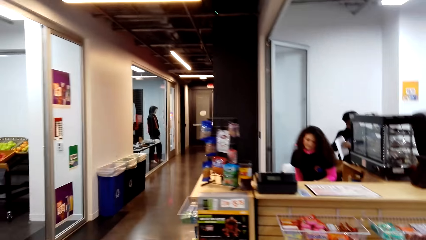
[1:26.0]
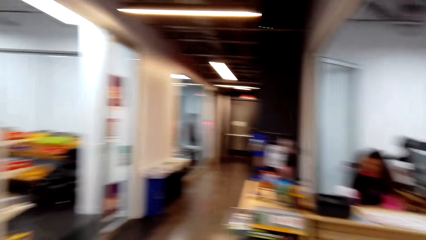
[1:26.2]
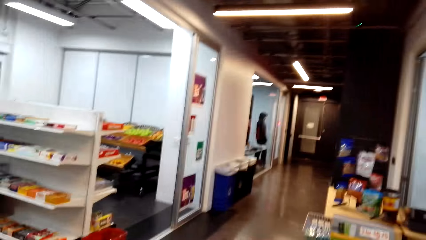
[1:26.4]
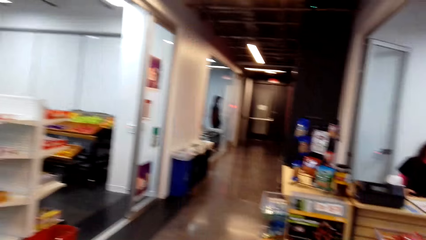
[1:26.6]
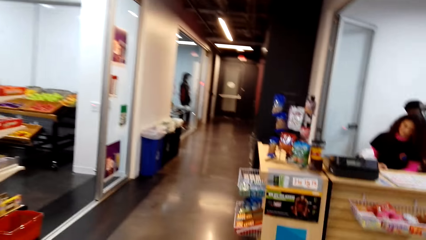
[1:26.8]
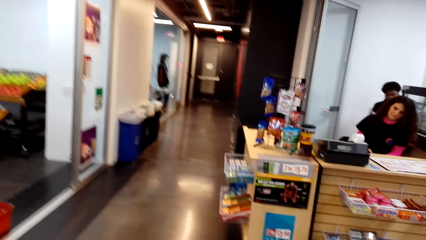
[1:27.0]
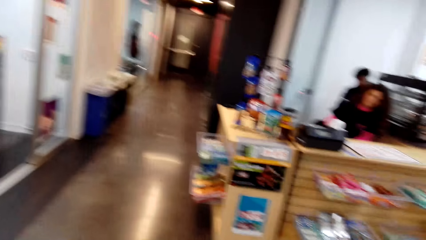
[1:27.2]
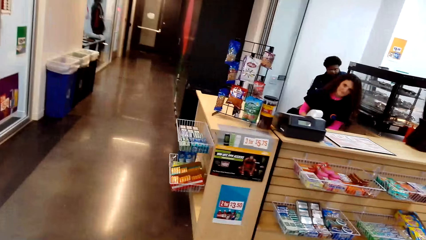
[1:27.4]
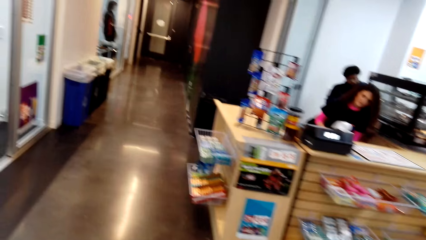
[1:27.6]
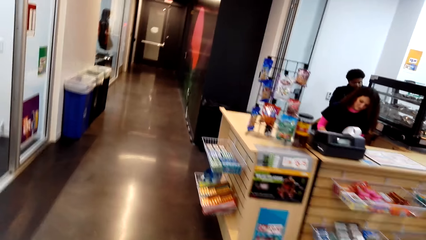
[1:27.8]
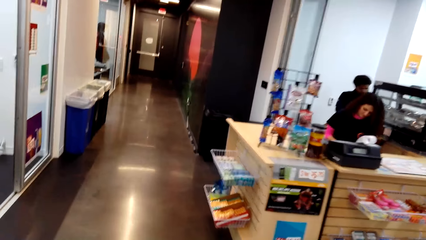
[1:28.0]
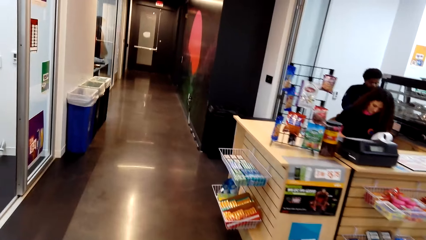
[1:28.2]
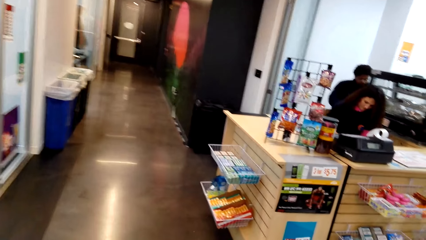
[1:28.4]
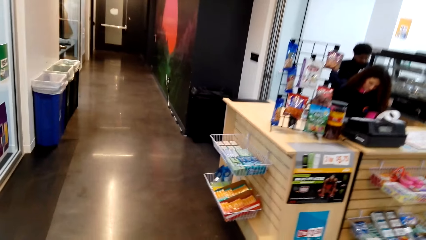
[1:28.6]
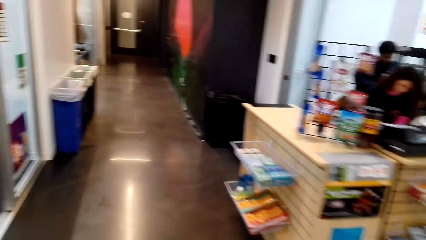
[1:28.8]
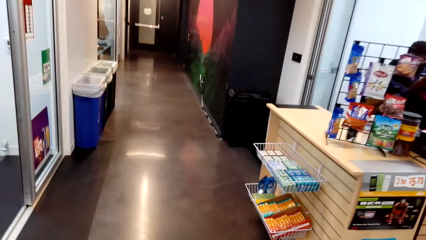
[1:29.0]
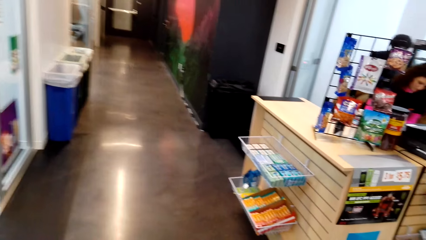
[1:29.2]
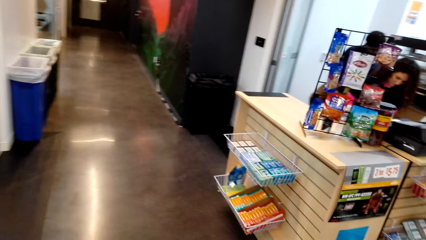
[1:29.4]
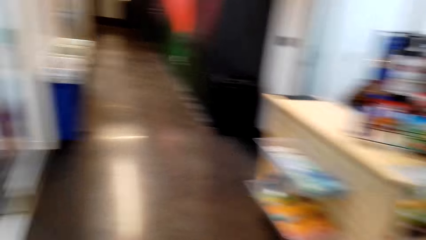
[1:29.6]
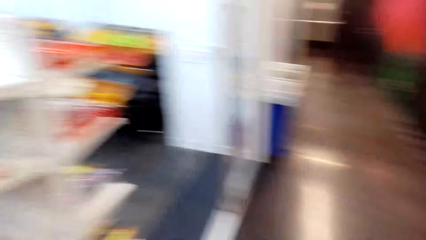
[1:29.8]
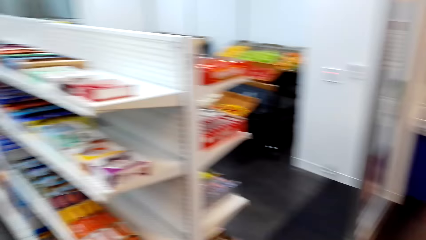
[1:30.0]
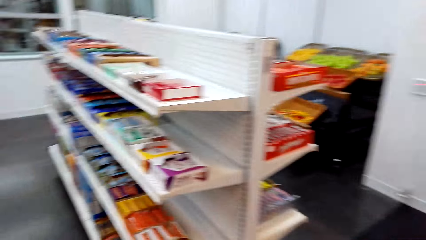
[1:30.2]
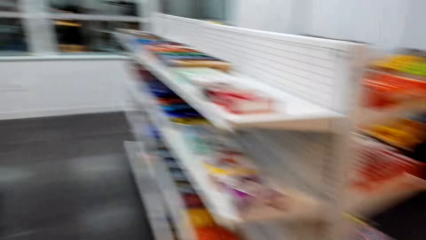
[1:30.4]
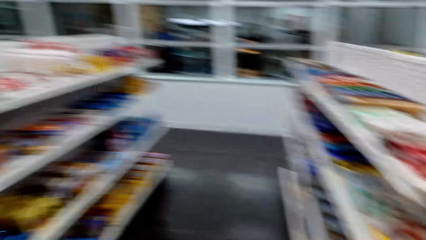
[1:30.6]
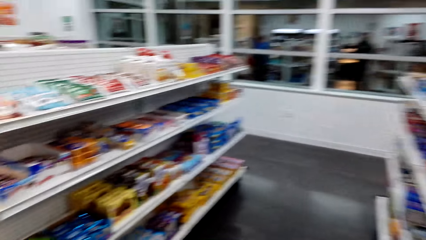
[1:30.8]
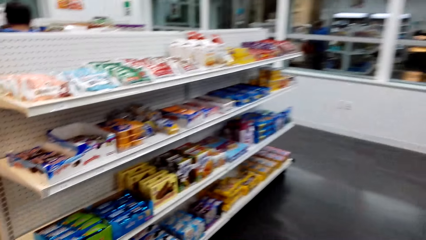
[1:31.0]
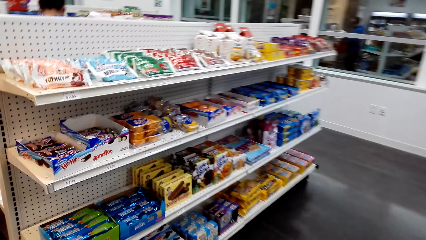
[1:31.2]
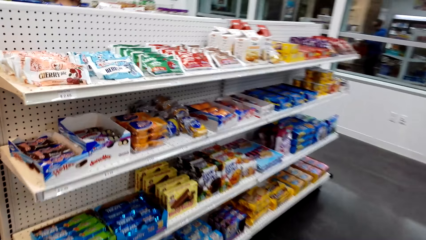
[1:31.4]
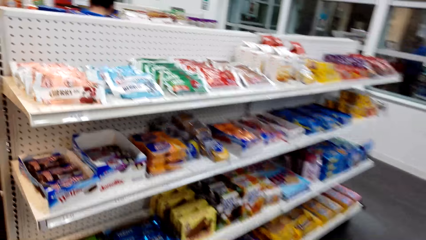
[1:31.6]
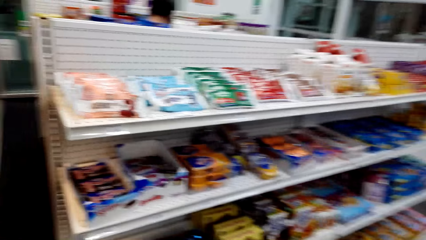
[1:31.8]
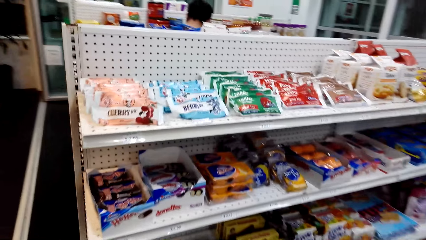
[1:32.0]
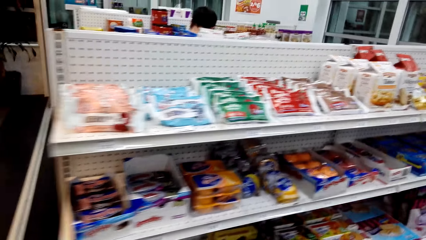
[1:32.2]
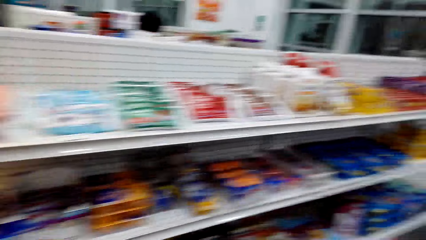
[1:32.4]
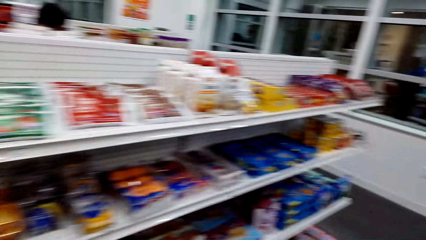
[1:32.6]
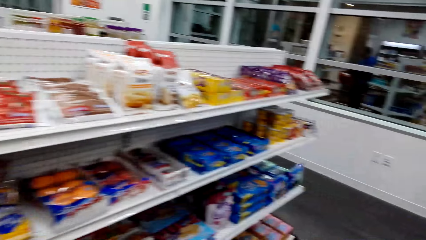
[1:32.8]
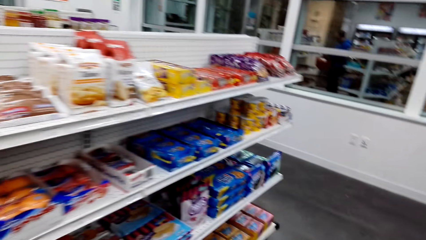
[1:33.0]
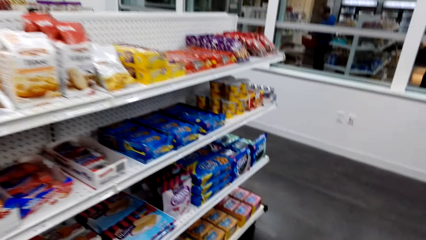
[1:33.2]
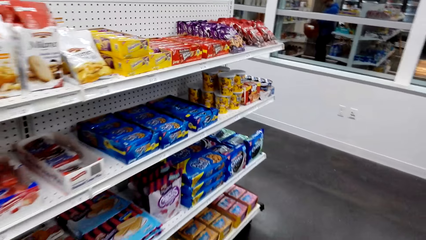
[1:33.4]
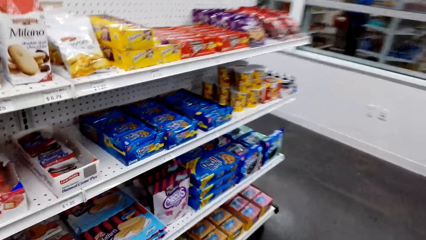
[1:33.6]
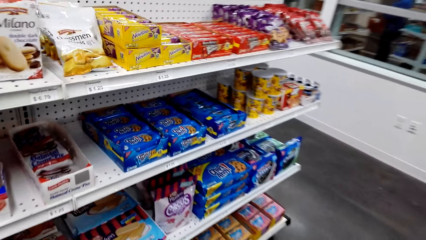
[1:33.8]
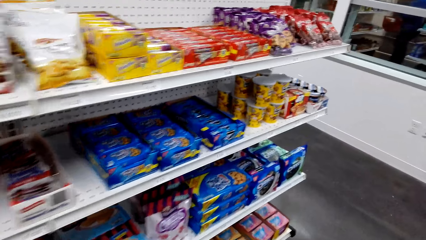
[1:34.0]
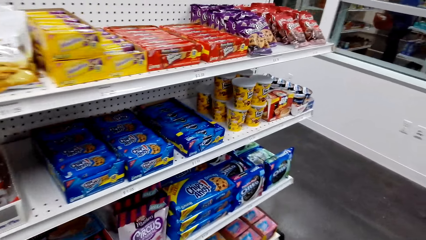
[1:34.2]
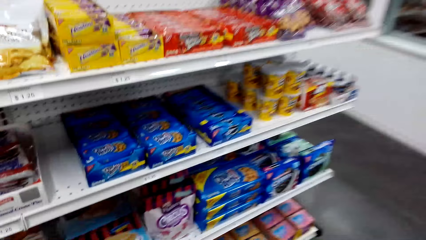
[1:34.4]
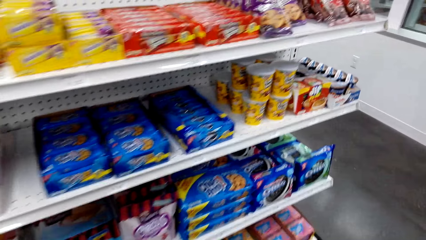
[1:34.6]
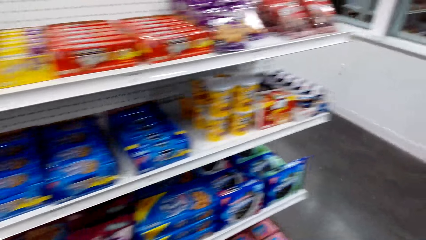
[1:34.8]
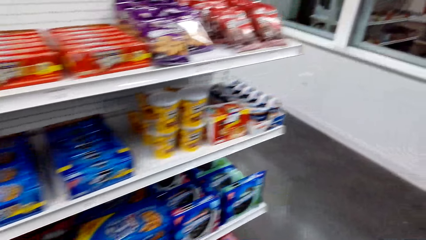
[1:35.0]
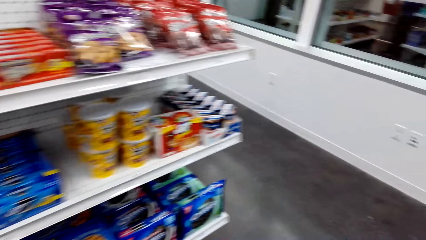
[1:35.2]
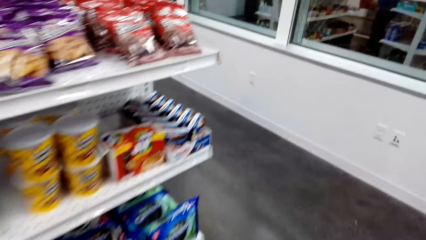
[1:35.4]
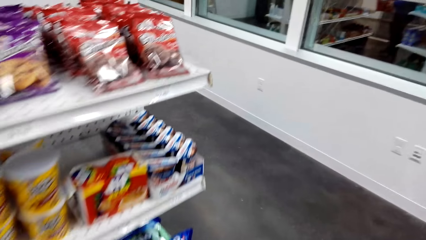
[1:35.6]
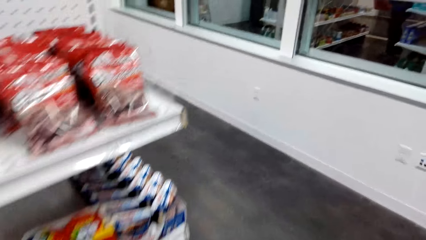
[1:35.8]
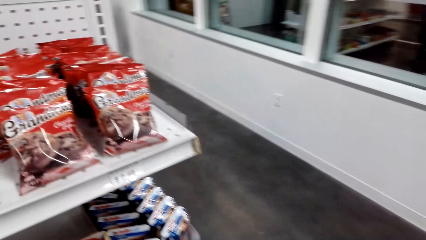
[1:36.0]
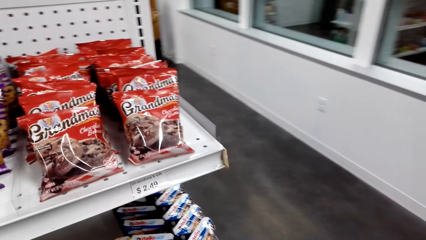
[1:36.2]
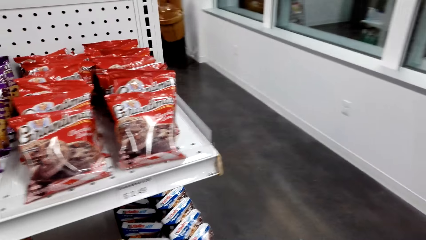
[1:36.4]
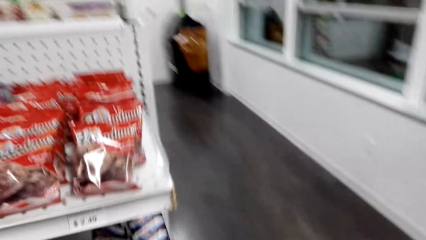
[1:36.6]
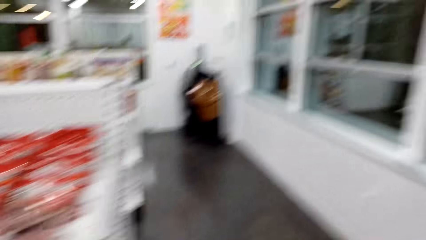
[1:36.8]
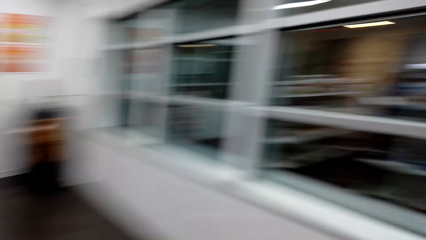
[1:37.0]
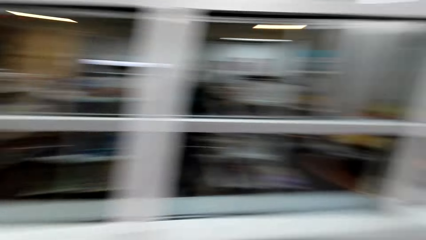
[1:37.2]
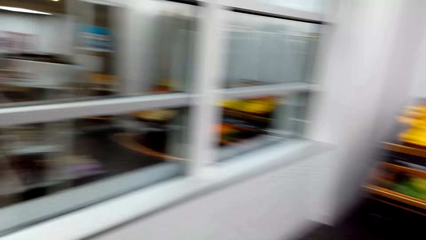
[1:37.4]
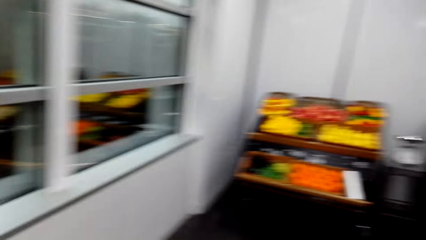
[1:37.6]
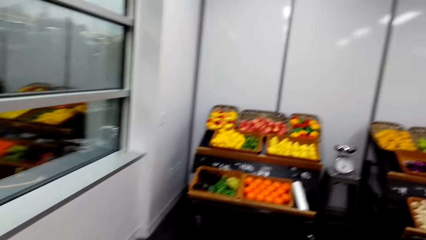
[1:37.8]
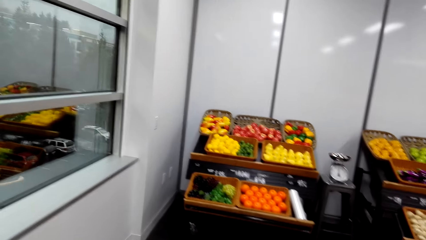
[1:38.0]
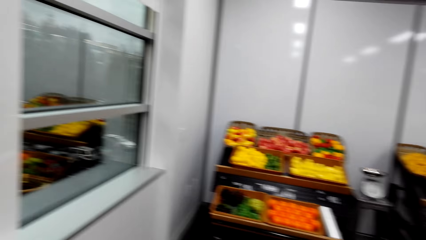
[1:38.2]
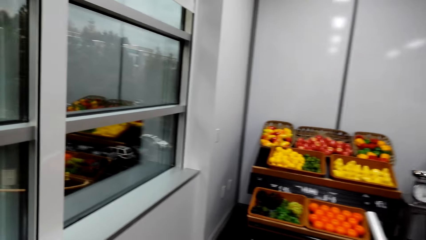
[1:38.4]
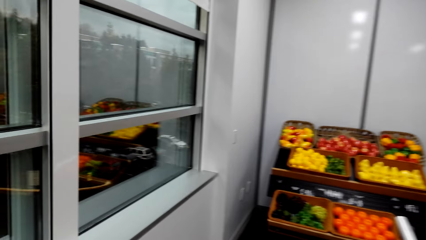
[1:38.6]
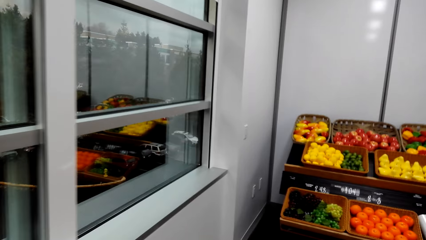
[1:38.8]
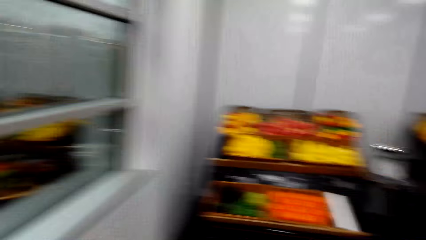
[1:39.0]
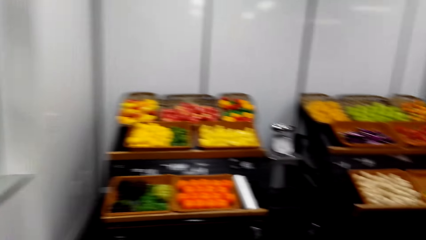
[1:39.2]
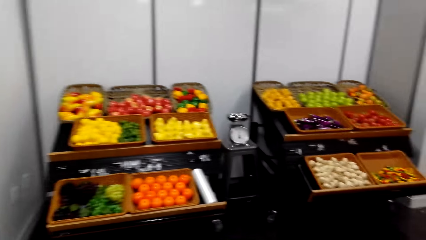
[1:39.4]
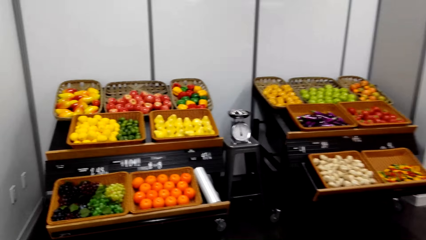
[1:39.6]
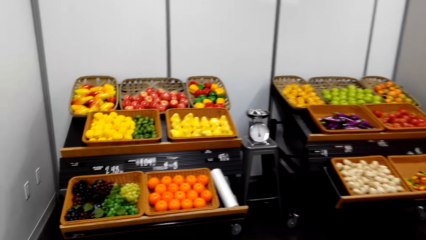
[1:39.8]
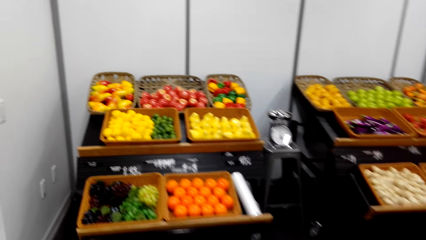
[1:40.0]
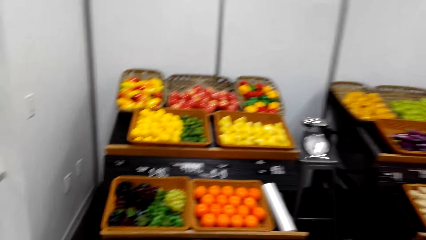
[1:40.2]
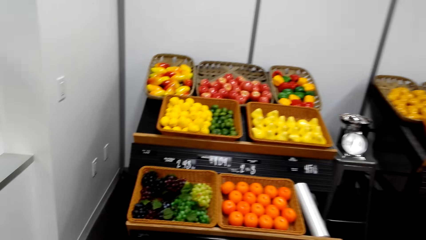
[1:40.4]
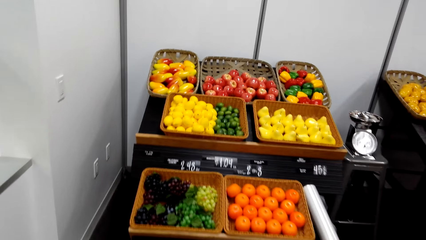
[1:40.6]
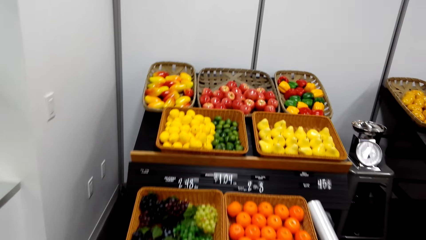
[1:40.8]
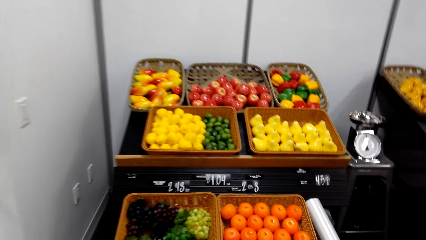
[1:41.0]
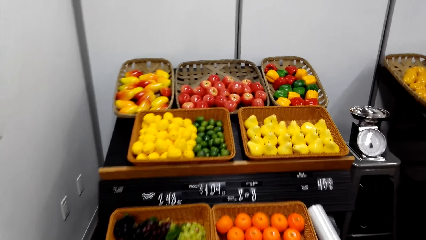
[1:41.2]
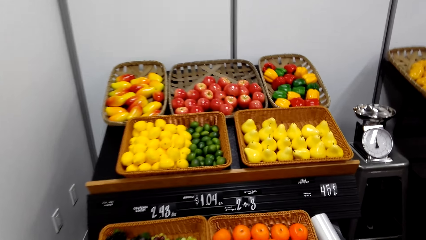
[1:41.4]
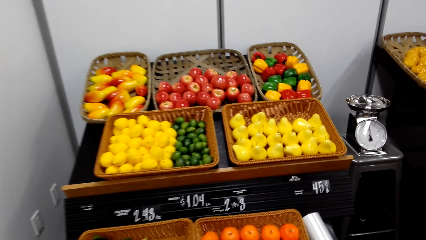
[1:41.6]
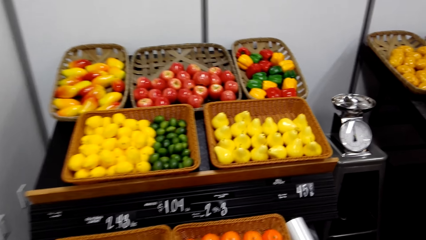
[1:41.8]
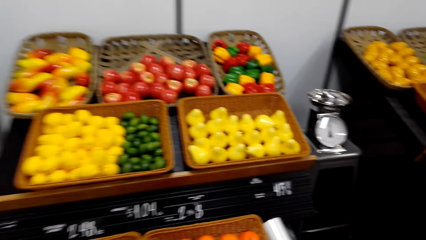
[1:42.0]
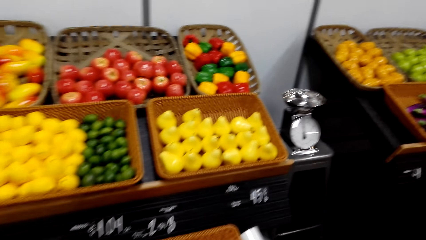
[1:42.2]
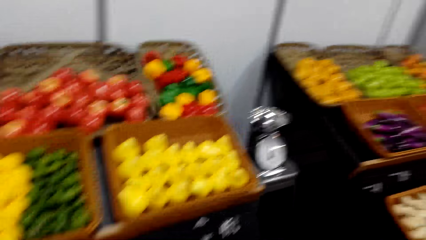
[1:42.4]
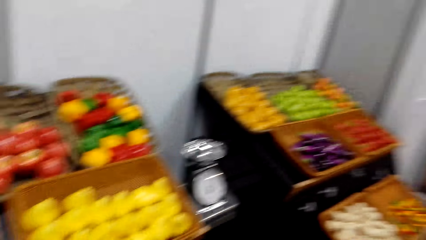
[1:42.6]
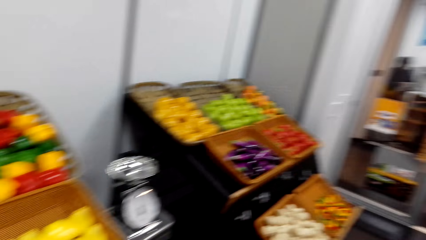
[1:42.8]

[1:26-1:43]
A lady sits at a counter. The camera wearer looks around. They walk around. They look around.
